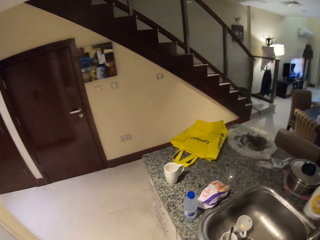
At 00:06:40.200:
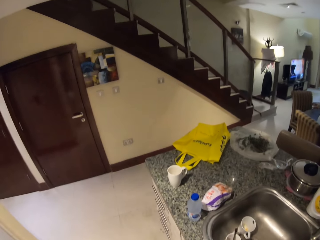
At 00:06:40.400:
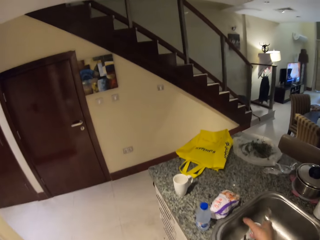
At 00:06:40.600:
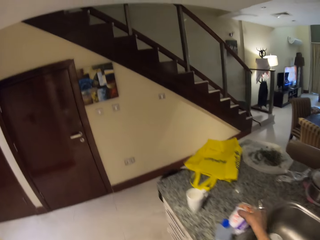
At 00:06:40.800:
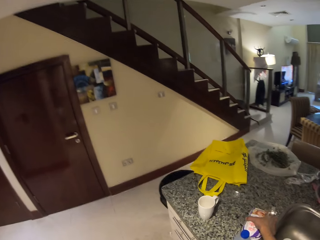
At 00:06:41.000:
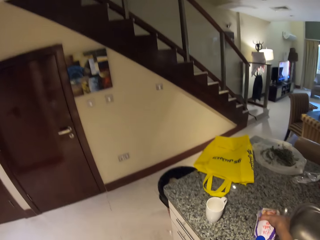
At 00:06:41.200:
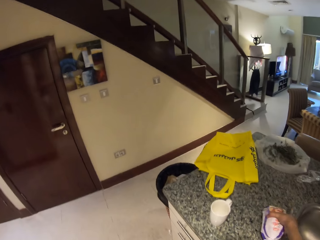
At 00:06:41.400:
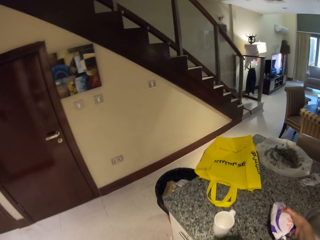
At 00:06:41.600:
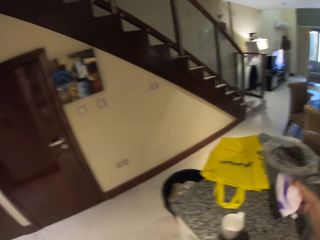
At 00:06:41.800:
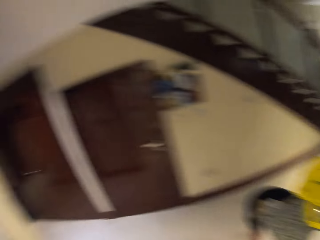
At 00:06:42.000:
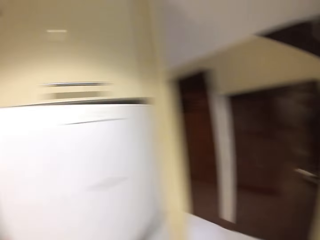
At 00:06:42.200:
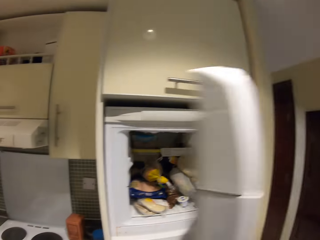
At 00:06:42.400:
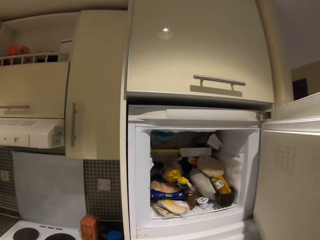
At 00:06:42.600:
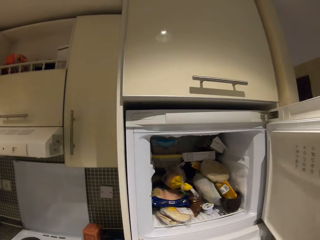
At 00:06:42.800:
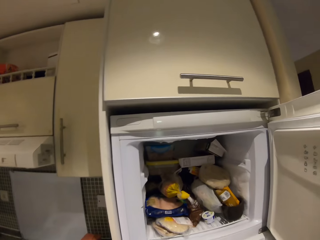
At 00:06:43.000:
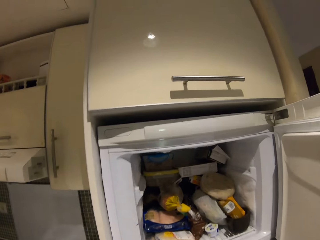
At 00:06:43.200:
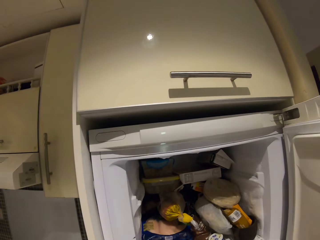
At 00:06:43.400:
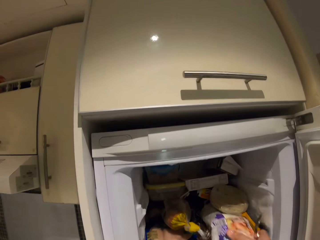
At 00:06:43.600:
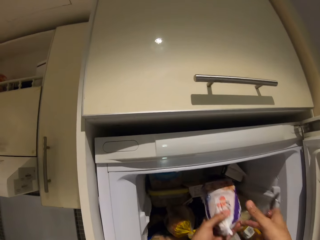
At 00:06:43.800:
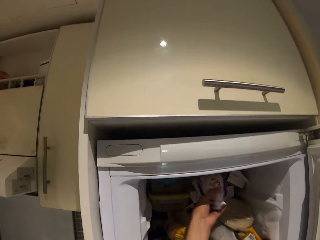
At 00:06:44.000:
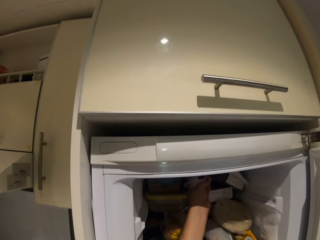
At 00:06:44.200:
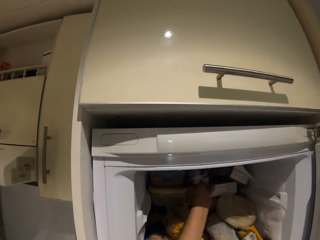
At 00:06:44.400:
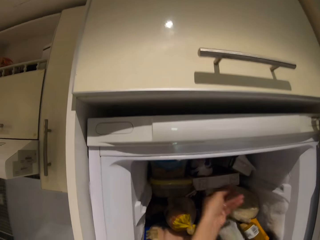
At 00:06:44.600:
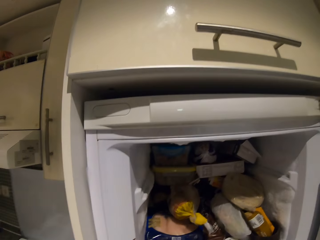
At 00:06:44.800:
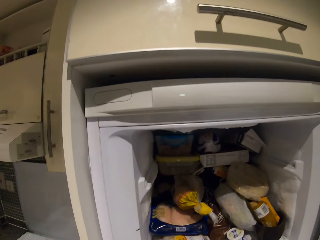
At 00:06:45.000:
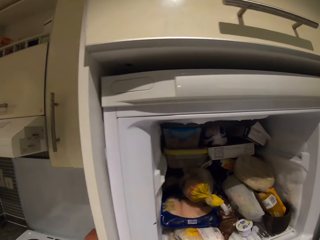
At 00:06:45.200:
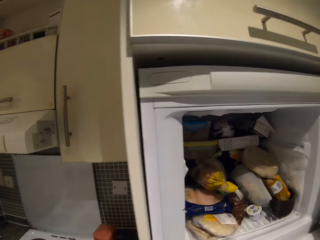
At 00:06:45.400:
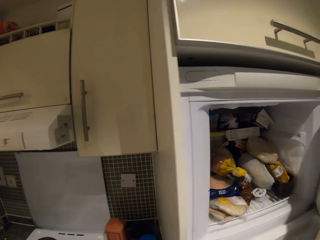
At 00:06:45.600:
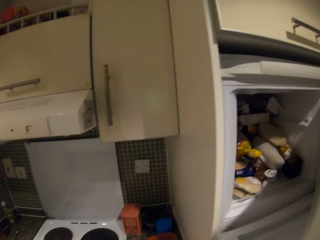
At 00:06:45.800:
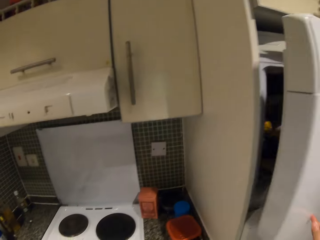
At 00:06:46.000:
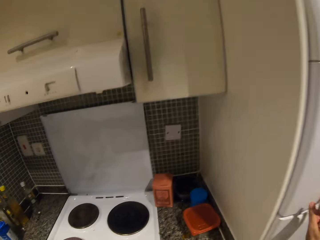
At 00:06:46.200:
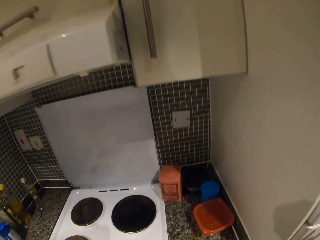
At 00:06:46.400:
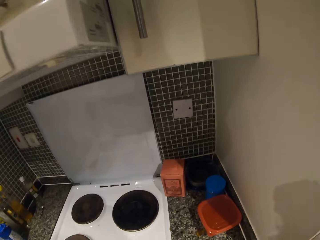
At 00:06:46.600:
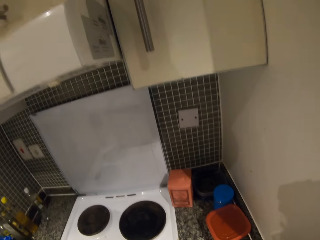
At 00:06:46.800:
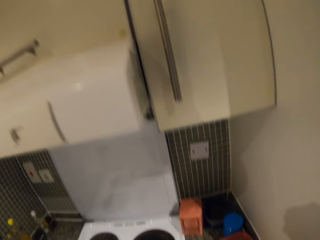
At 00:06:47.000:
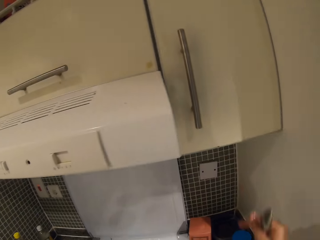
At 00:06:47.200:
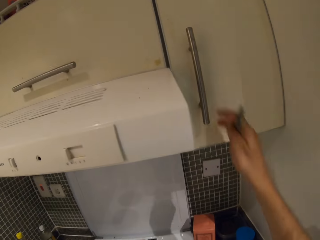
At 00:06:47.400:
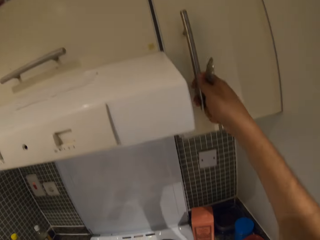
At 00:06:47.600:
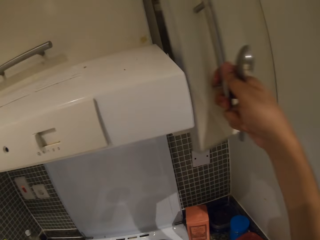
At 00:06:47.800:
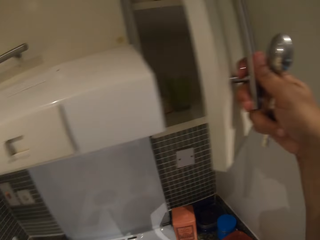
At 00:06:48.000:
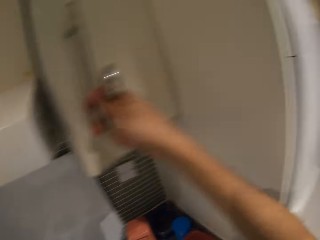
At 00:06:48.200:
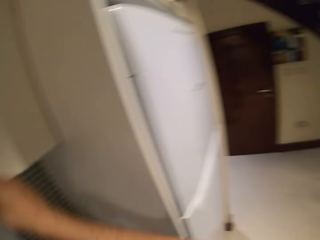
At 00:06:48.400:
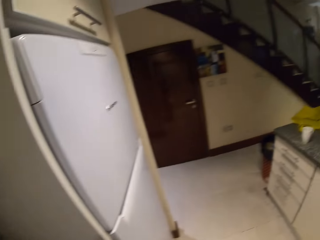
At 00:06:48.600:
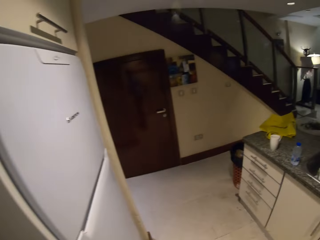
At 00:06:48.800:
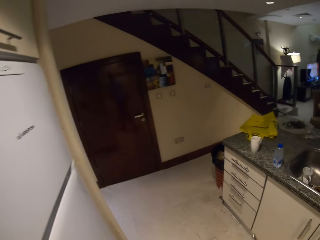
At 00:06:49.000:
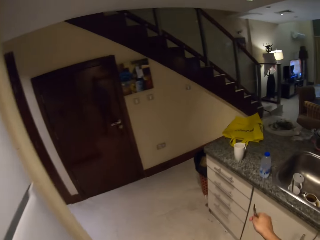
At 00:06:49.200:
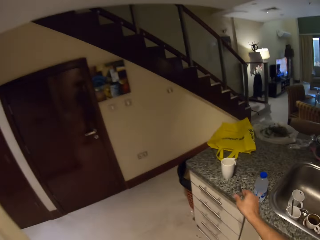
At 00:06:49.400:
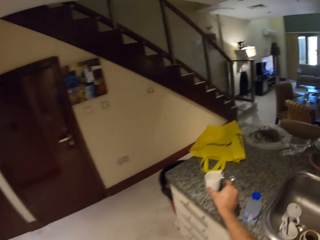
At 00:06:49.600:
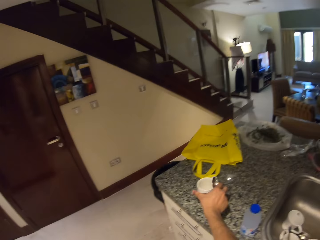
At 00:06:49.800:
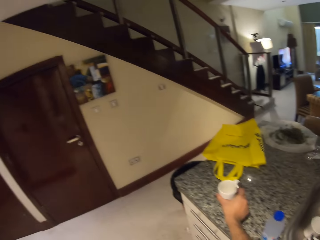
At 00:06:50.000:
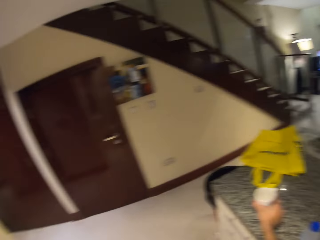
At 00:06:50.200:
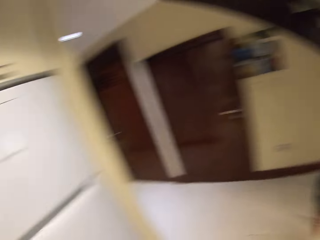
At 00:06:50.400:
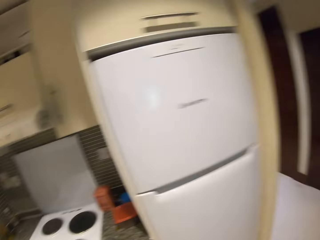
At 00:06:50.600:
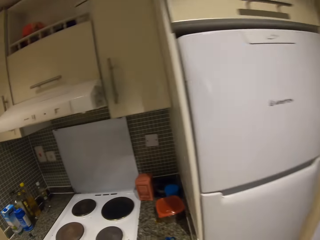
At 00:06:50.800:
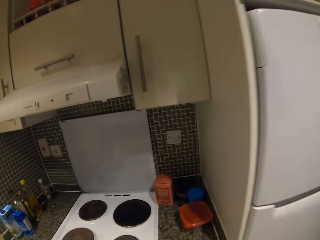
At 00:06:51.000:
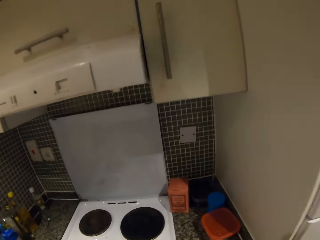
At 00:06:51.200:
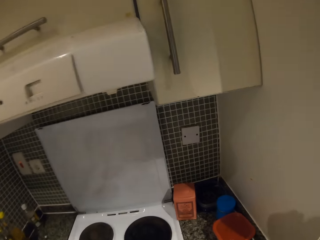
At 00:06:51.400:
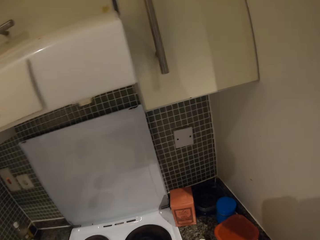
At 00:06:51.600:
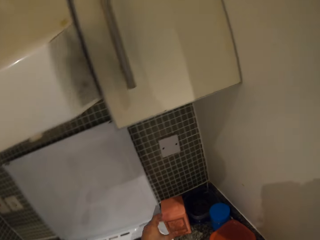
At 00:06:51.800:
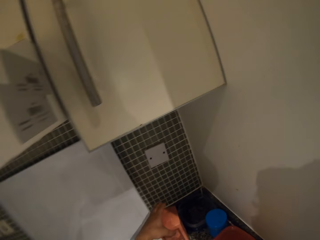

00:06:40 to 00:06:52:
The camera wearer picks up the wrapped object. They put the wrapped object in the fridge. They close the fridge. They open the cabinet briefly. They pick up the cup.

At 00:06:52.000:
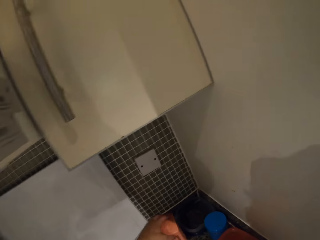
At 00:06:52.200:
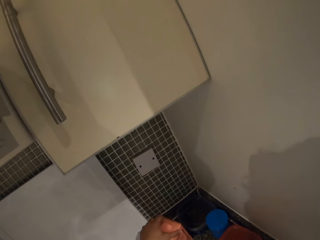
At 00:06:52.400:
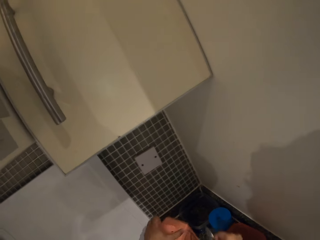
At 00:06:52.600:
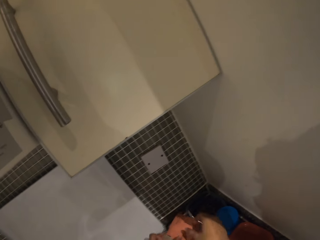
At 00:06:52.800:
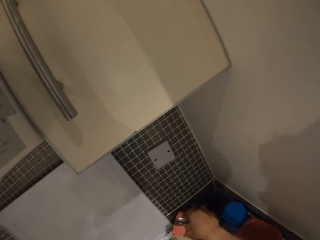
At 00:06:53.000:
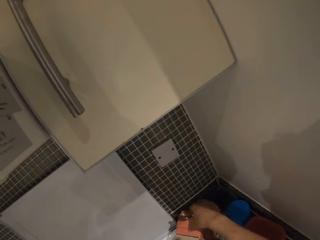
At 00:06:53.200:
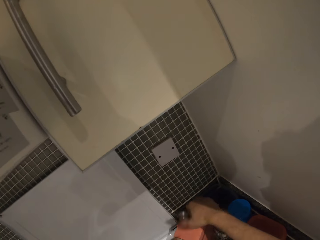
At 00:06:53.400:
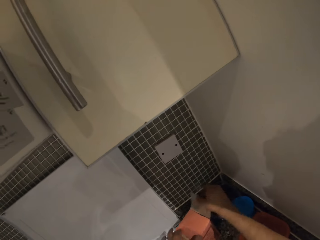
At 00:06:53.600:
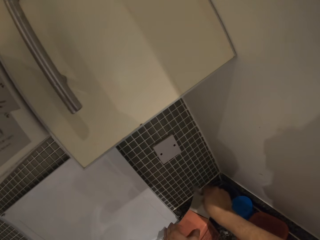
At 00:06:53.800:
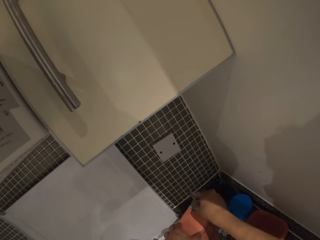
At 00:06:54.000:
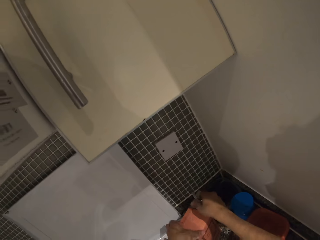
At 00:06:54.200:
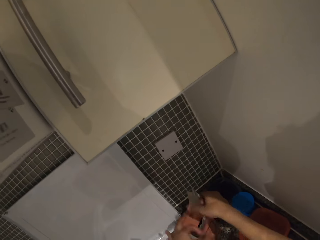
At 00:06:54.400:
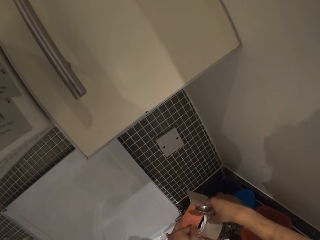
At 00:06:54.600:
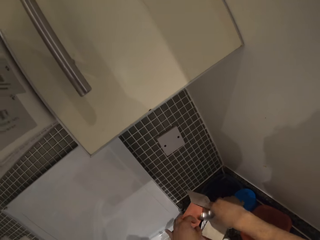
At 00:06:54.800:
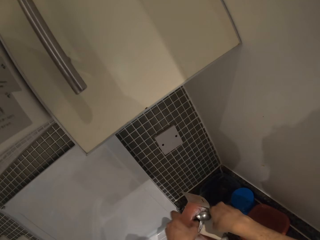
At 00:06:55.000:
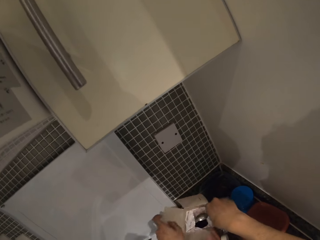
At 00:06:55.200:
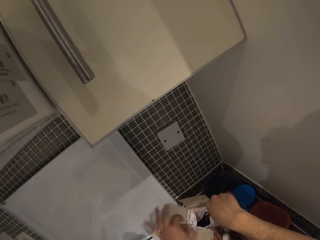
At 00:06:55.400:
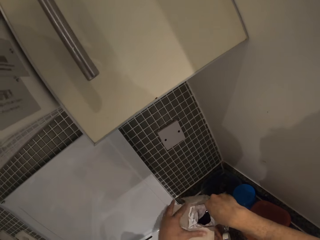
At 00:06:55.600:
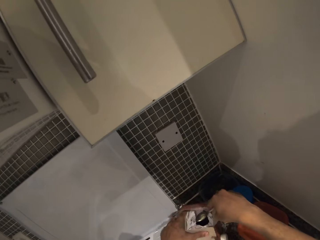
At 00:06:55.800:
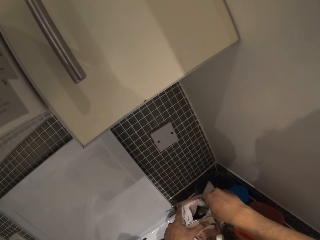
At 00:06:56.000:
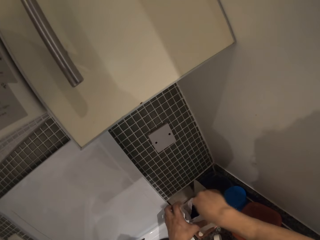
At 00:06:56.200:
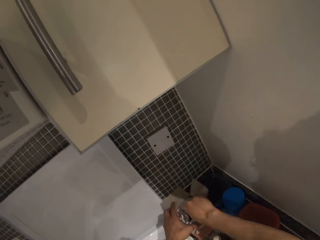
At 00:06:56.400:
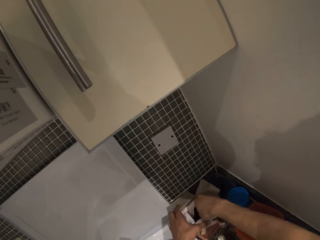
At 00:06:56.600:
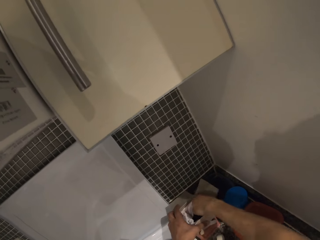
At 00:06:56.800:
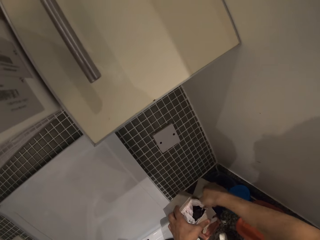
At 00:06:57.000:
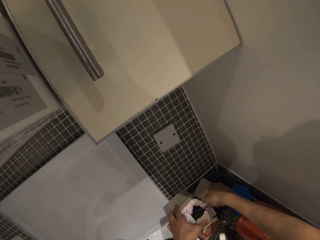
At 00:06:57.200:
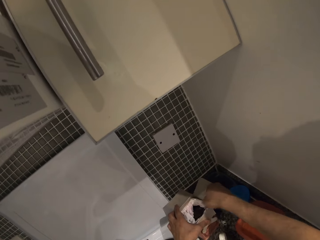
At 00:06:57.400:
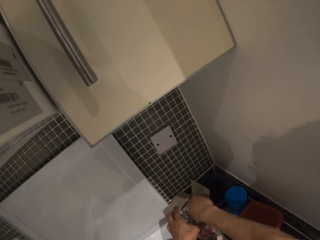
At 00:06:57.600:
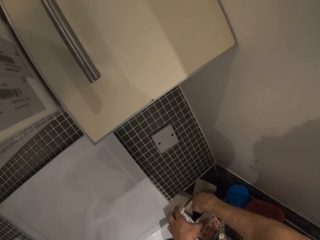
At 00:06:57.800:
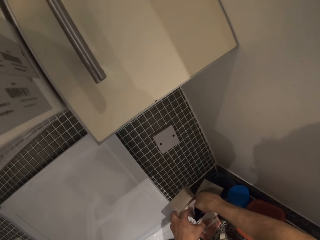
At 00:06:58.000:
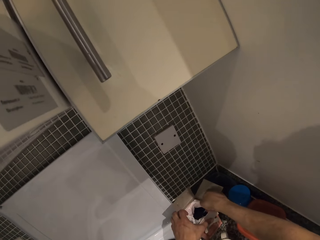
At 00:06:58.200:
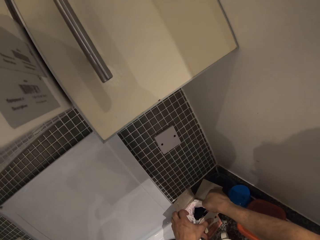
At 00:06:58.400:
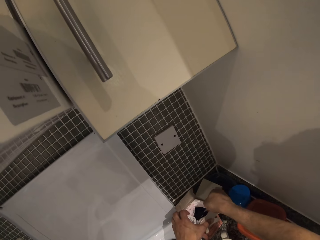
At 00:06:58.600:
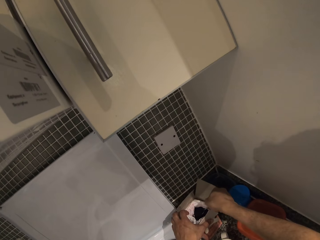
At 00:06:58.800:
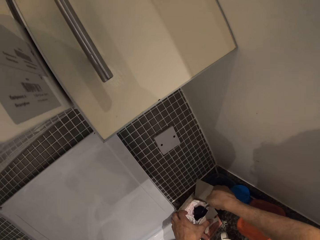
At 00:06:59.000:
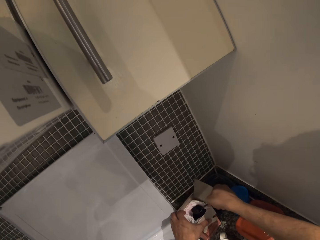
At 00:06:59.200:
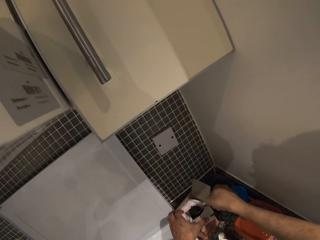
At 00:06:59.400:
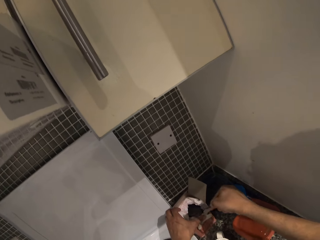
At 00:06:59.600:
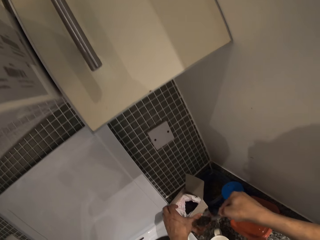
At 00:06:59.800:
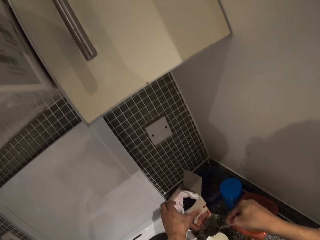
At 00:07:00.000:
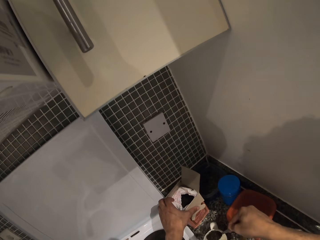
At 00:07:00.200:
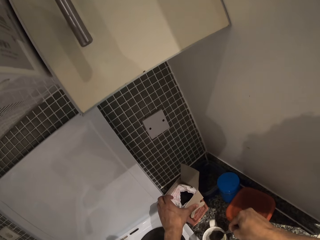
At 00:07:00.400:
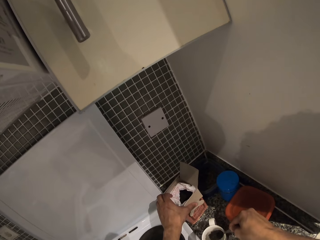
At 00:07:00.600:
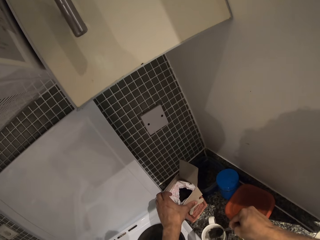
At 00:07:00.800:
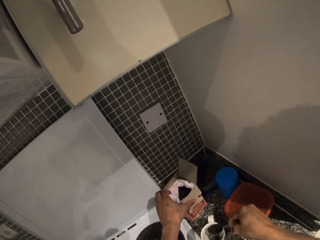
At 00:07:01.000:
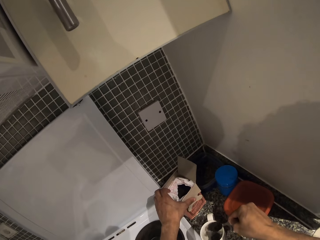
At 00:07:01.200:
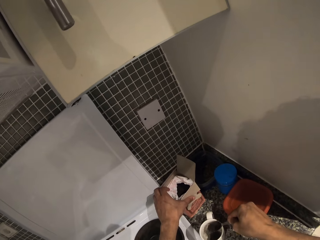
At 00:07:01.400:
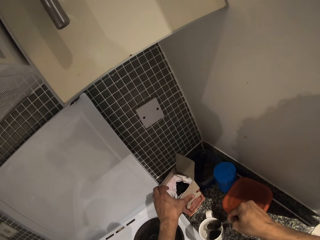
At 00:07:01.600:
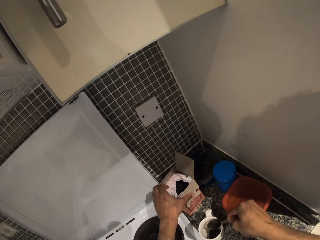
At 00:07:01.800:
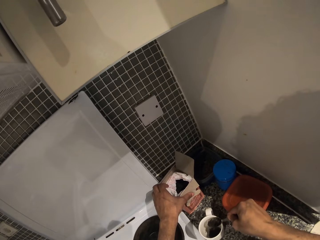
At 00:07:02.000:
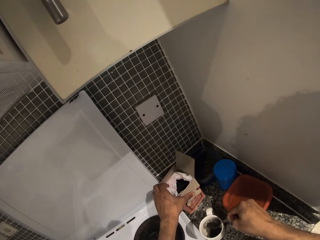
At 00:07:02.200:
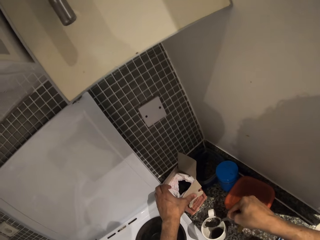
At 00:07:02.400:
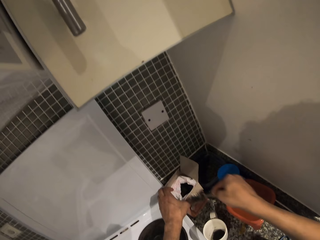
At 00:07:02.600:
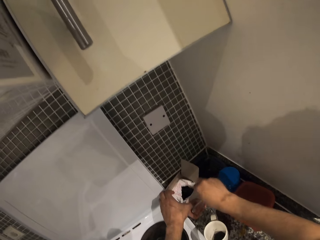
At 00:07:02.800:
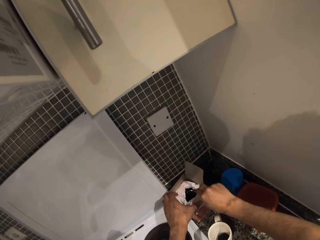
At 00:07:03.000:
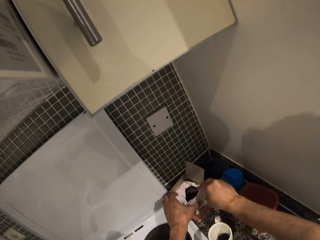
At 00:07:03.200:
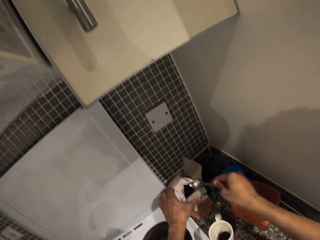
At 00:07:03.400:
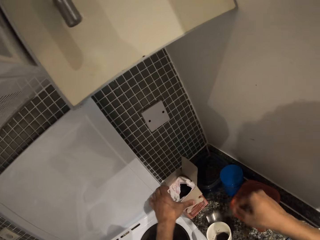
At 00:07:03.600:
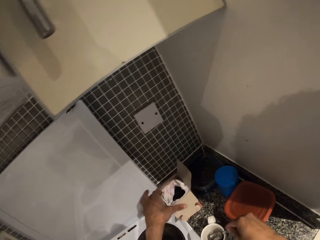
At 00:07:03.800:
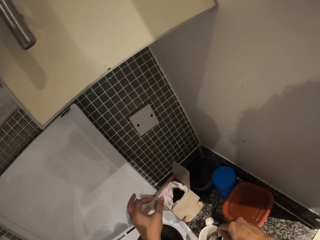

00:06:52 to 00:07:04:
The camera wearer opens a coffee box. They scoop some coffee. They pour the coffee in the cup.
